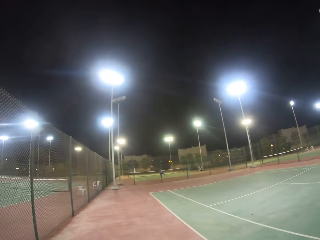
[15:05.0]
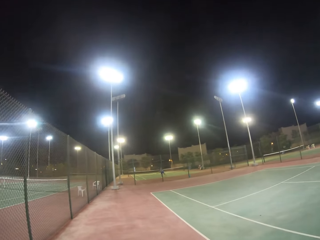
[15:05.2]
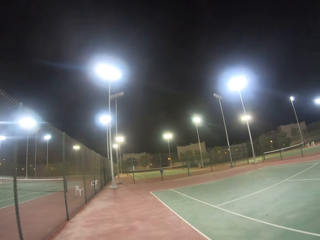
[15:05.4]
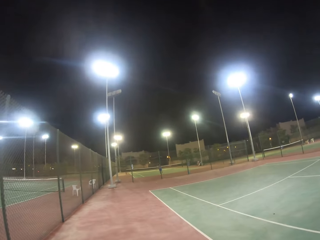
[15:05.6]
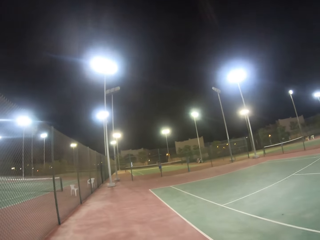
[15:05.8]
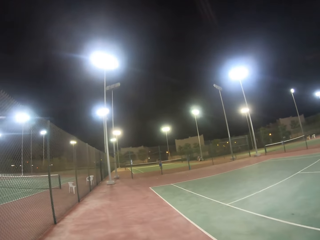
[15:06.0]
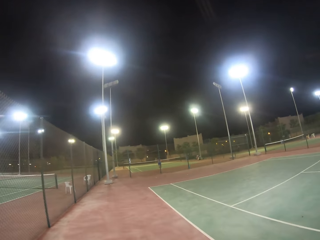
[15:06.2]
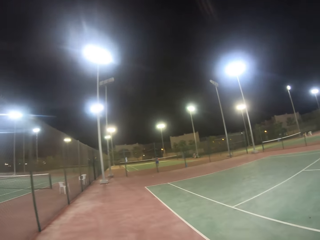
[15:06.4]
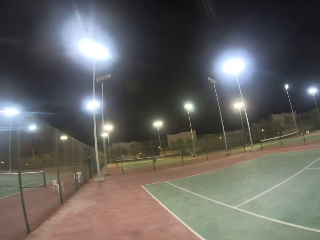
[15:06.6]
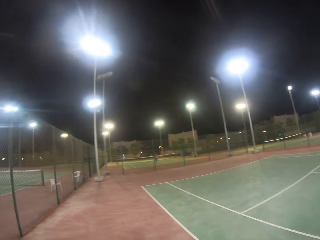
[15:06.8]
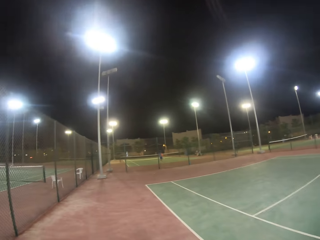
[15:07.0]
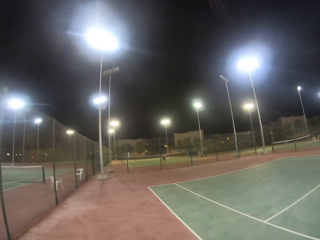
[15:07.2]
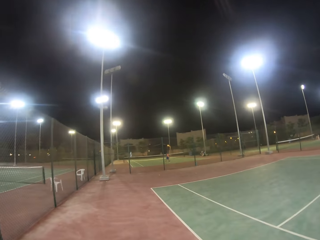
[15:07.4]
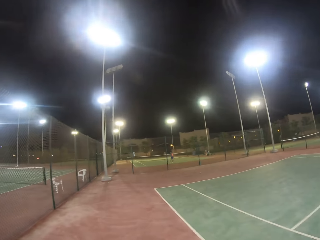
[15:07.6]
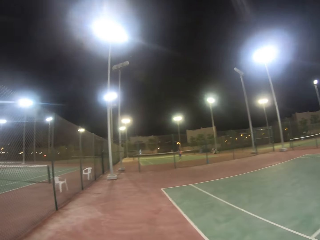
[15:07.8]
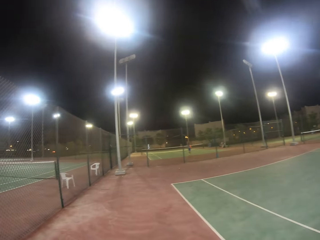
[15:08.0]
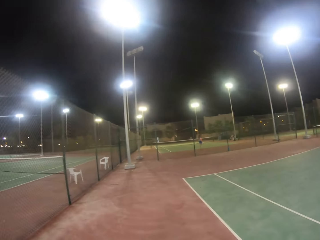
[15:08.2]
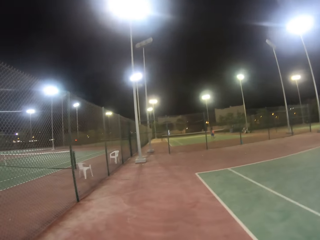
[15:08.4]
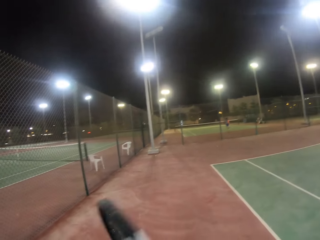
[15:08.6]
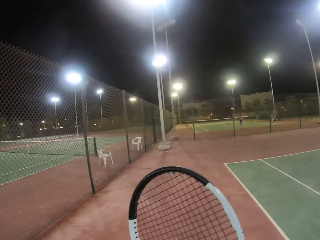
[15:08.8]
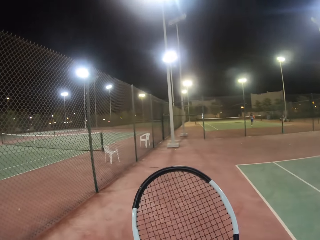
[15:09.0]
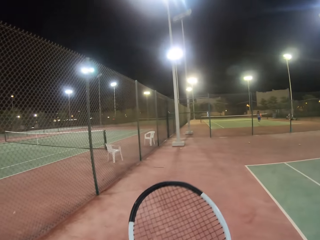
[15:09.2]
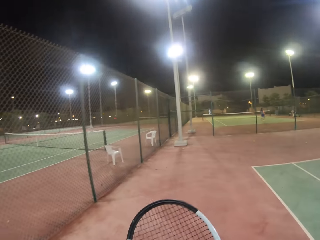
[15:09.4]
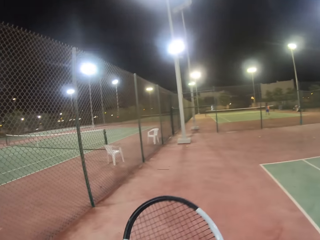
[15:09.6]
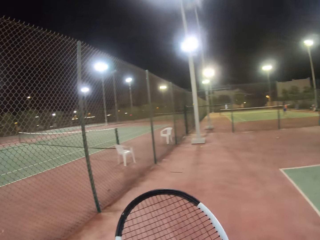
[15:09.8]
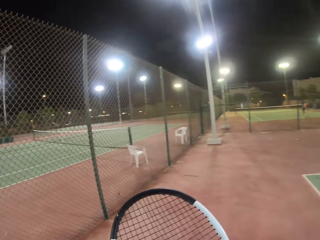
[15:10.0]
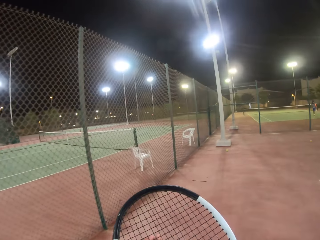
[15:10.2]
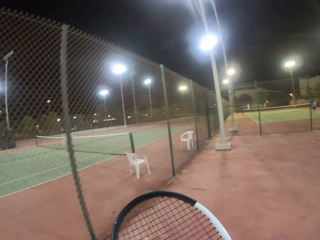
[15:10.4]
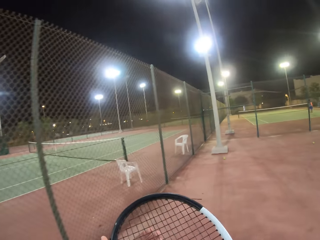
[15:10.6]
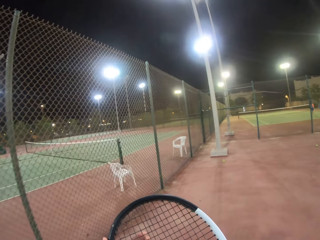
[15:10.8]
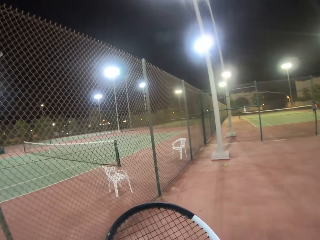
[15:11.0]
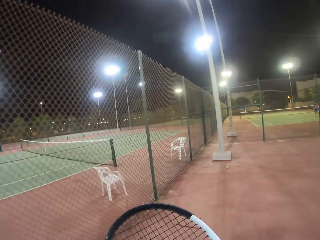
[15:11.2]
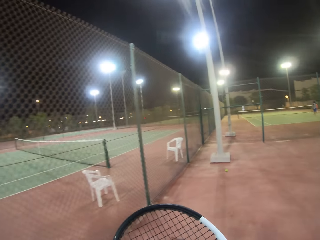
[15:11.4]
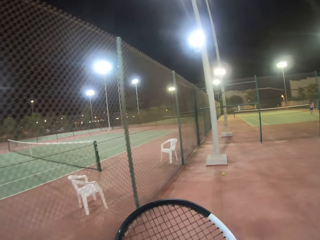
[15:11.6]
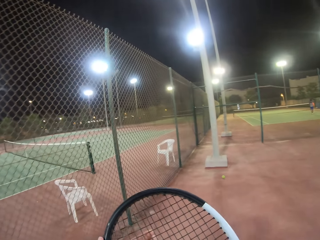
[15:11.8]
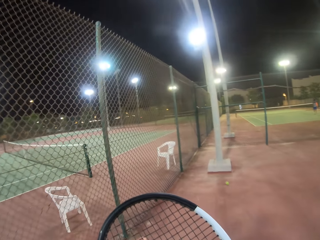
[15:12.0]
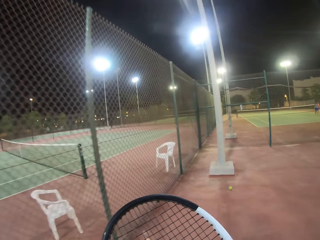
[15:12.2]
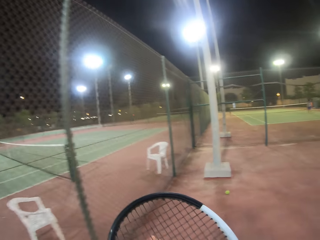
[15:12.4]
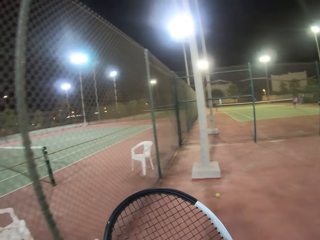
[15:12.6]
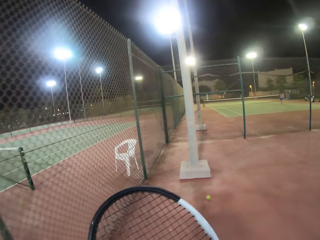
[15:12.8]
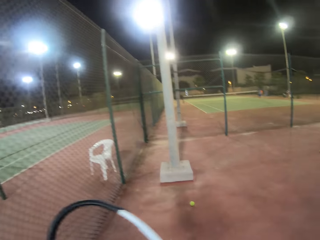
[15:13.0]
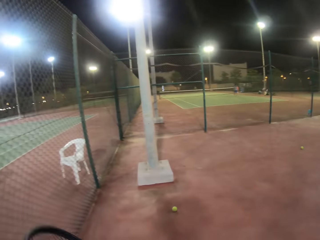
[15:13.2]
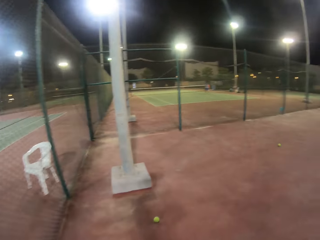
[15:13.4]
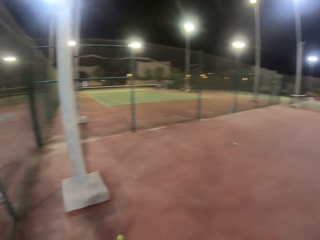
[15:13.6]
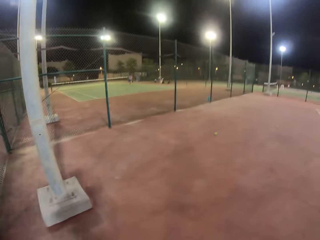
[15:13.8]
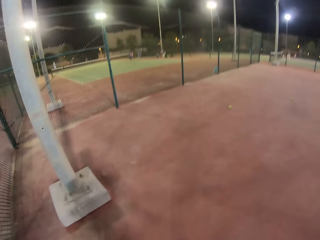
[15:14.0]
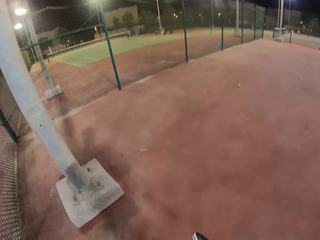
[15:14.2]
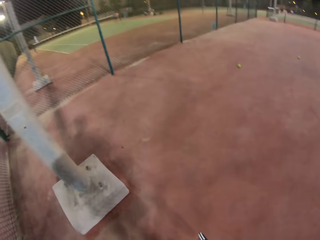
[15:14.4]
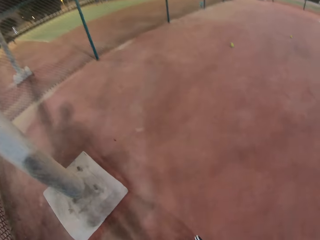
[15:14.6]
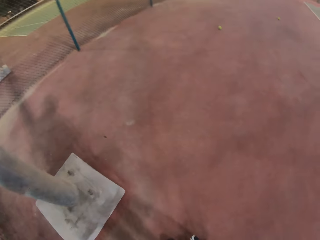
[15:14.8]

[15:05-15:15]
The camera wearer walks along a fence.

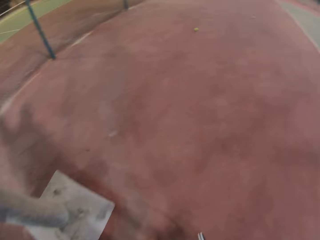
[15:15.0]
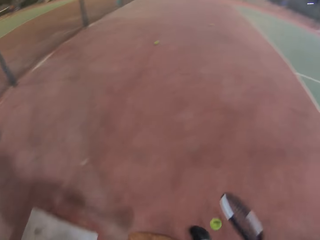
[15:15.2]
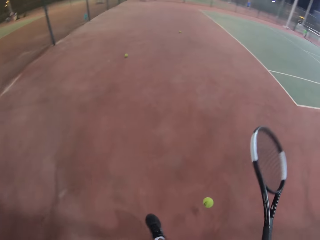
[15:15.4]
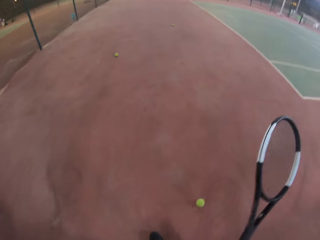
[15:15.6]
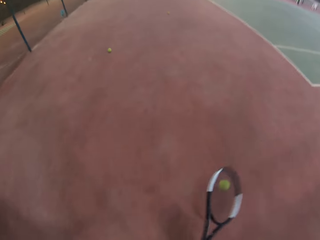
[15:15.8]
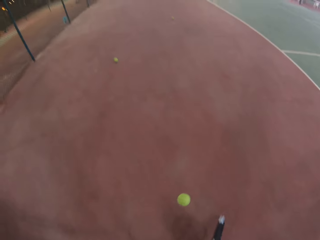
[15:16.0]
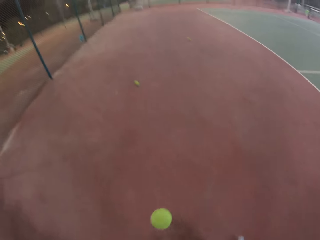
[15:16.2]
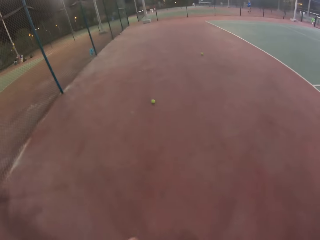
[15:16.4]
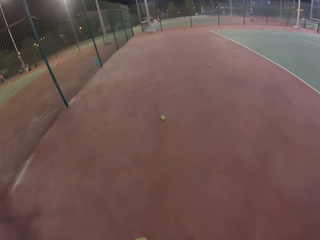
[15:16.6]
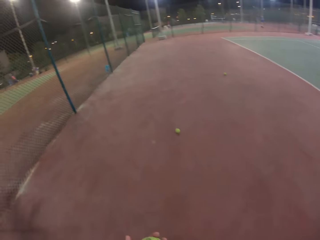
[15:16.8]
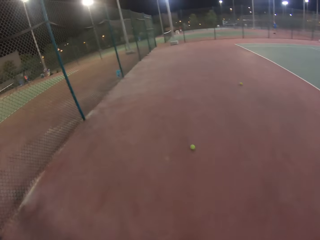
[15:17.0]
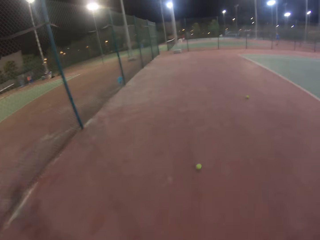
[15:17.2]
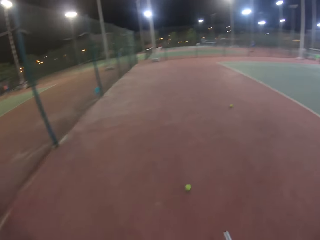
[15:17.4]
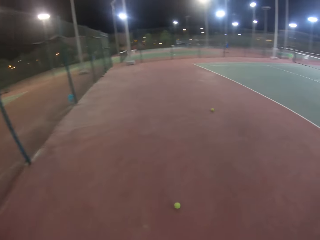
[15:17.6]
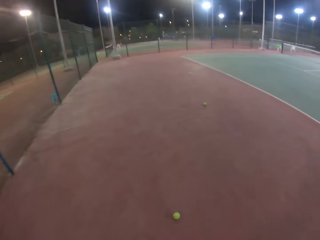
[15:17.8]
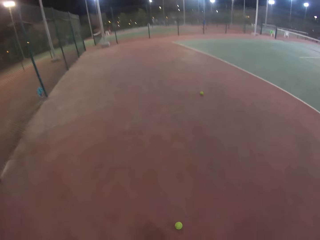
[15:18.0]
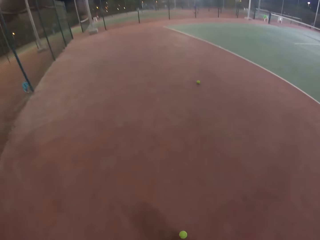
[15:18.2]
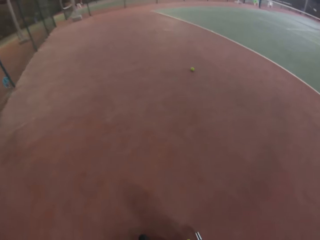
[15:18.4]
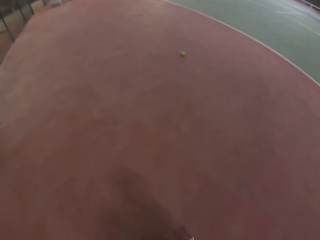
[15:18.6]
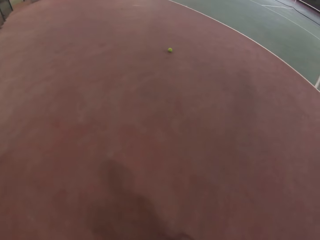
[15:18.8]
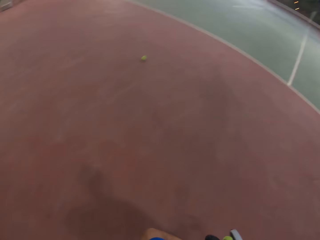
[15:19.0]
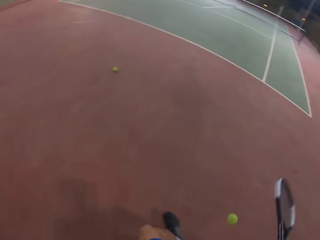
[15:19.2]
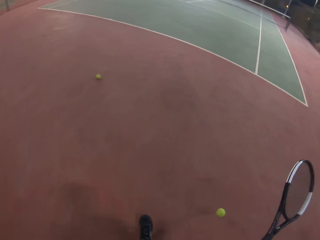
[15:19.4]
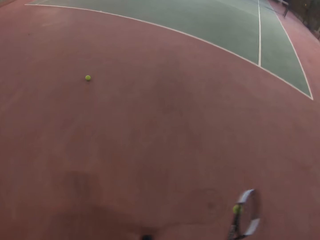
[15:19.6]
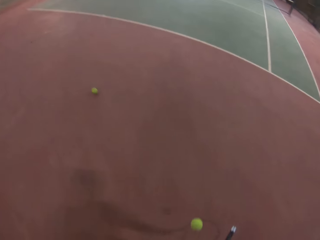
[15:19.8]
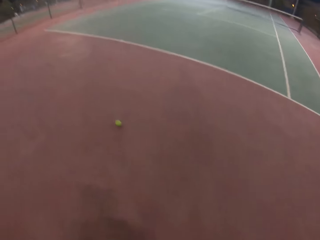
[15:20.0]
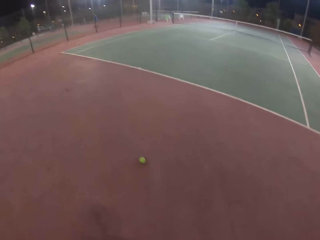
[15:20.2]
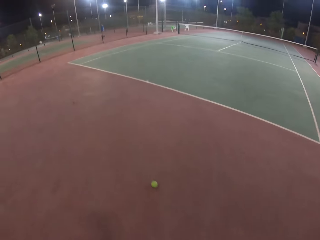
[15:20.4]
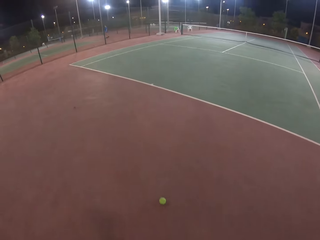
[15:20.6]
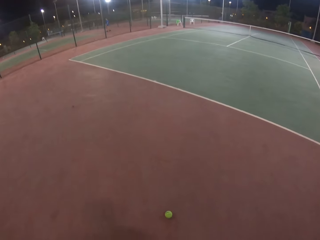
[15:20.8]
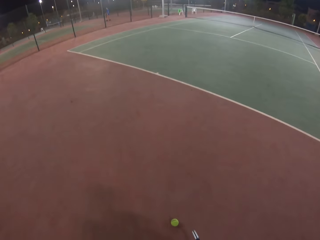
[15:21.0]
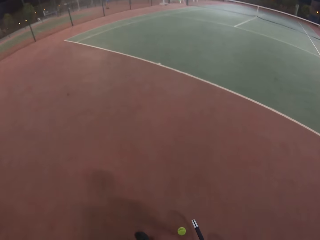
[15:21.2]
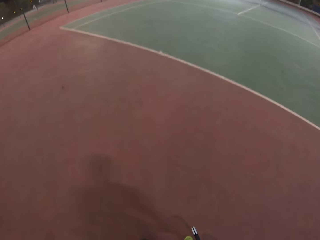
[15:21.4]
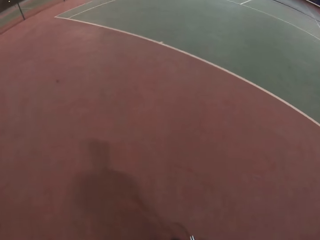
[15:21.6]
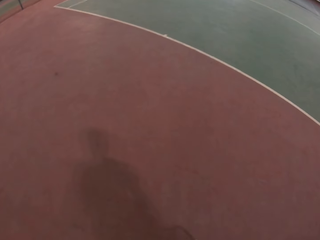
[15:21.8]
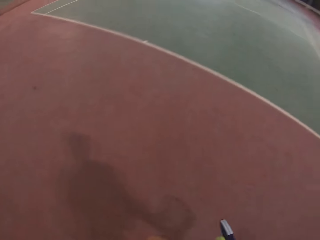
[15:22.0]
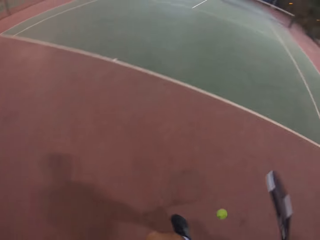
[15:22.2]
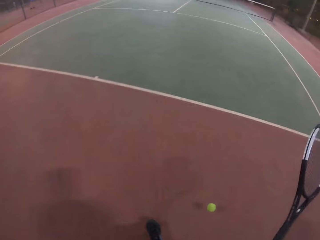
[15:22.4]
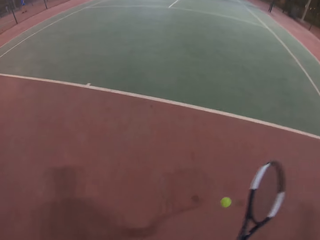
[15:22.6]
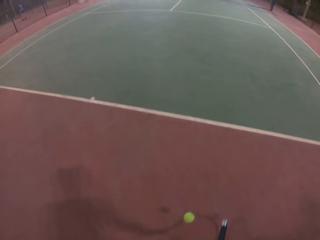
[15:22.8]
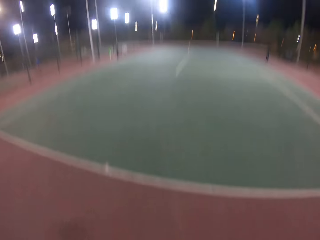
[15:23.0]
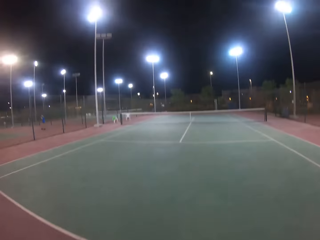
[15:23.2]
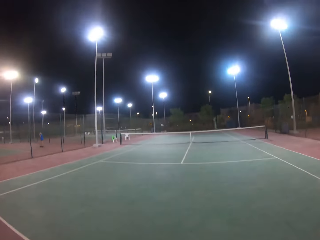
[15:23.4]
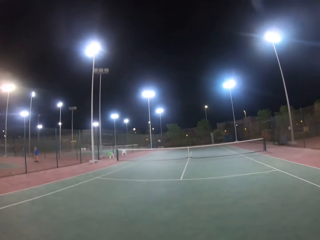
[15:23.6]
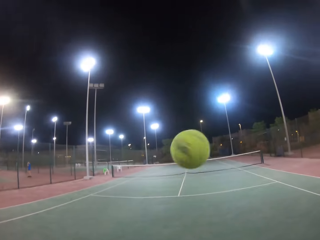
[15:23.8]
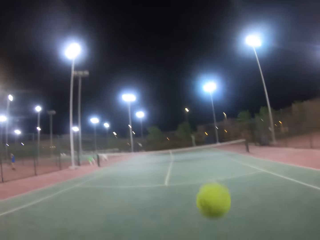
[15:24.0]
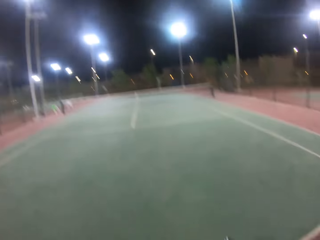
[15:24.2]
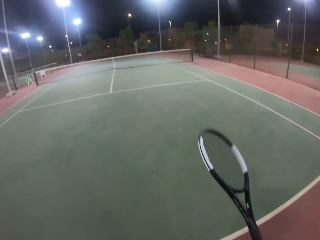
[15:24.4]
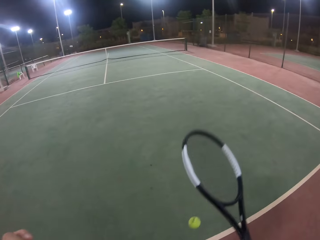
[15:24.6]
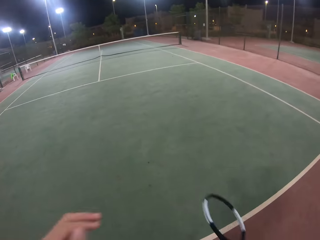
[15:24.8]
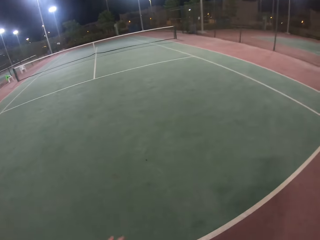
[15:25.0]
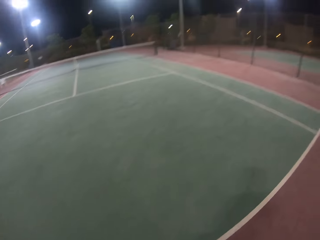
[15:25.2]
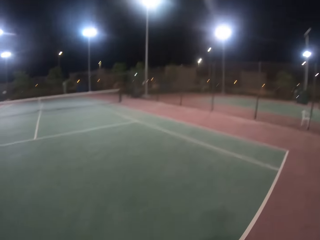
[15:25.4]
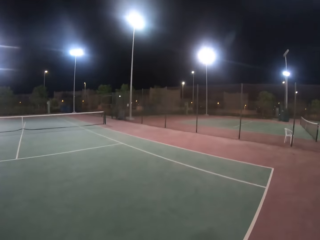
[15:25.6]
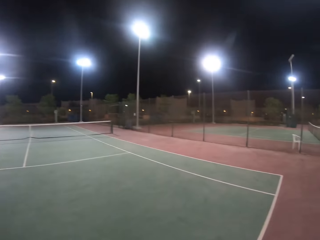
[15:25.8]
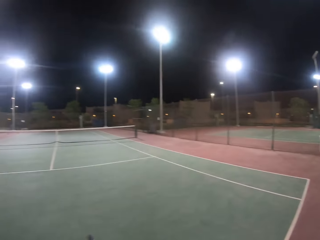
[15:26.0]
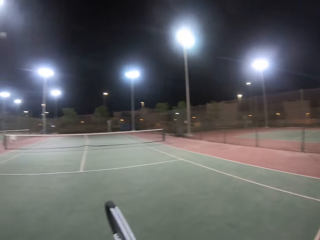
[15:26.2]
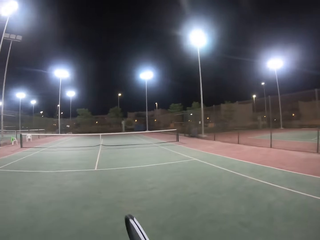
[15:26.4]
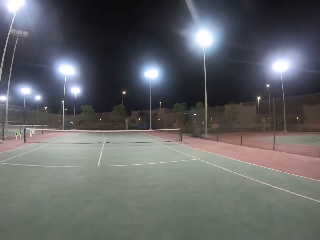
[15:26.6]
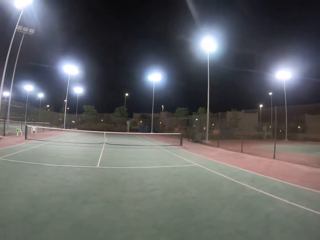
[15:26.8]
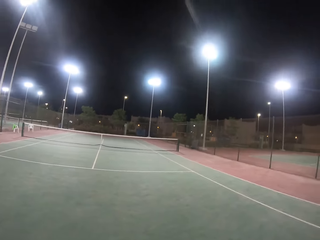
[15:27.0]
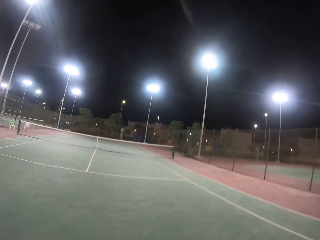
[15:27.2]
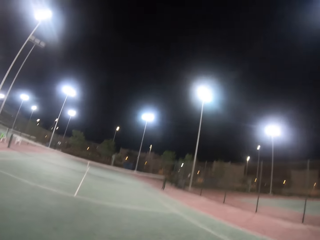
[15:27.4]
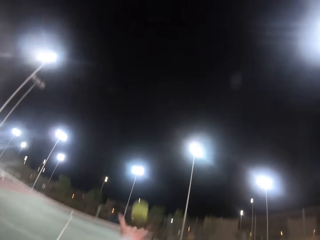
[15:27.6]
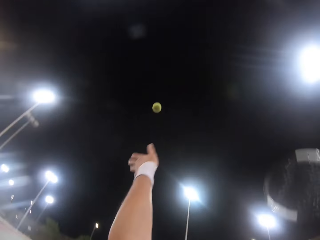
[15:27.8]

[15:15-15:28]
The camera wearer picks up the tennis ball. They bounce the tennis ball. They play with the tennis ball. They take the tennis ball. They walk in the tennis court. They take the tennis ball. They bounce the tennis ball. They bounce the tennis ball again.
